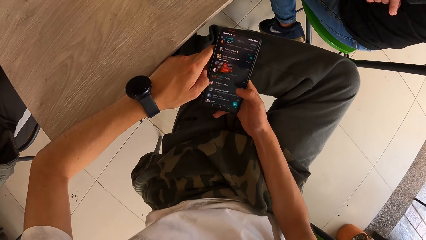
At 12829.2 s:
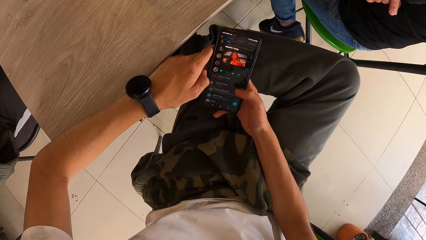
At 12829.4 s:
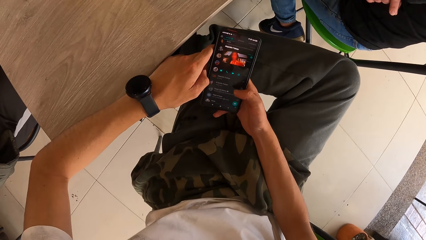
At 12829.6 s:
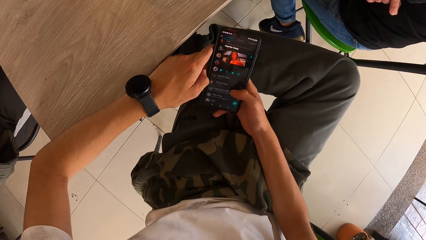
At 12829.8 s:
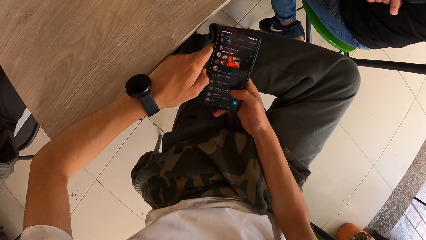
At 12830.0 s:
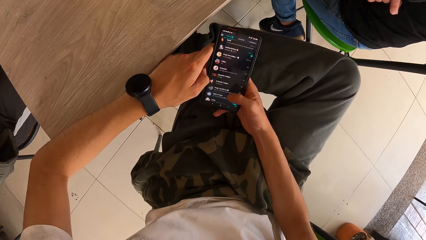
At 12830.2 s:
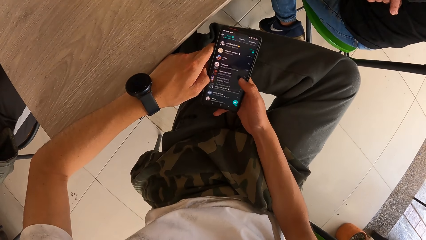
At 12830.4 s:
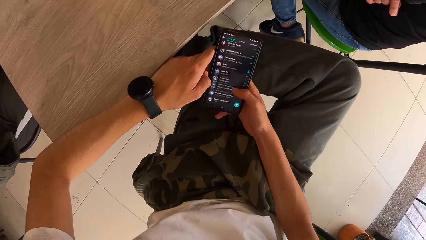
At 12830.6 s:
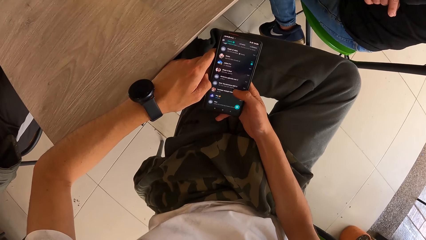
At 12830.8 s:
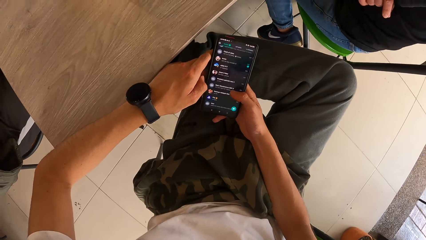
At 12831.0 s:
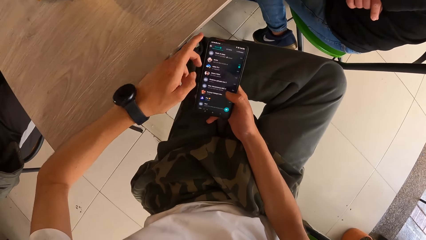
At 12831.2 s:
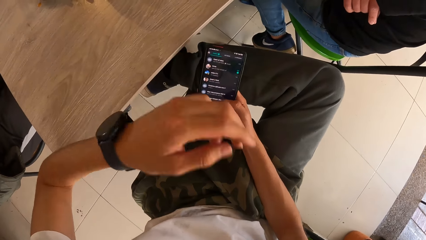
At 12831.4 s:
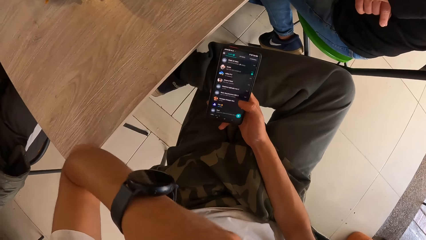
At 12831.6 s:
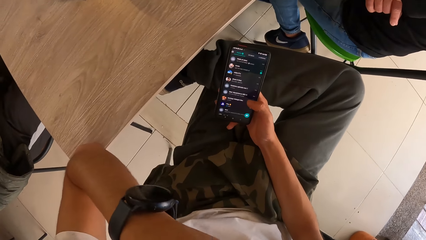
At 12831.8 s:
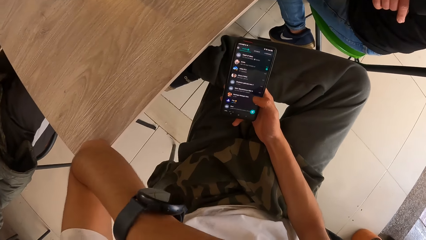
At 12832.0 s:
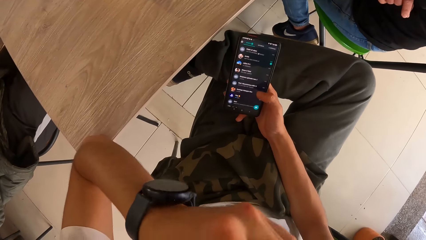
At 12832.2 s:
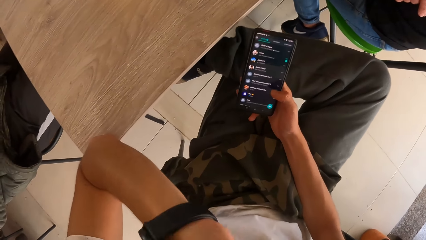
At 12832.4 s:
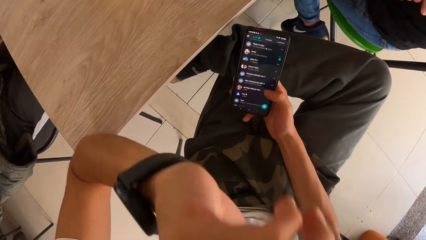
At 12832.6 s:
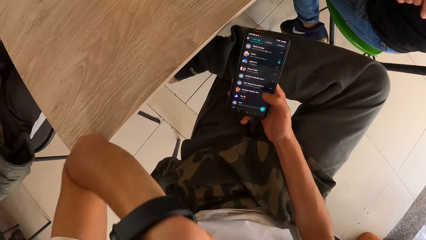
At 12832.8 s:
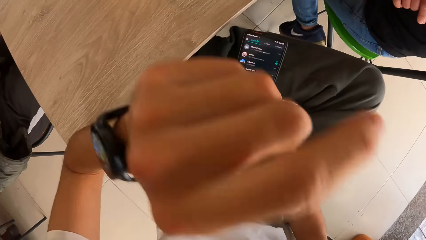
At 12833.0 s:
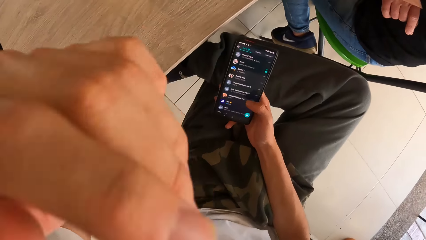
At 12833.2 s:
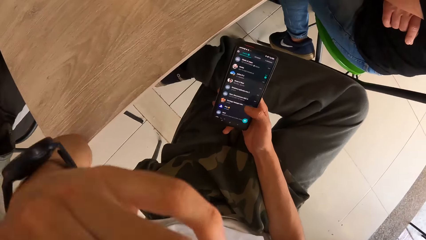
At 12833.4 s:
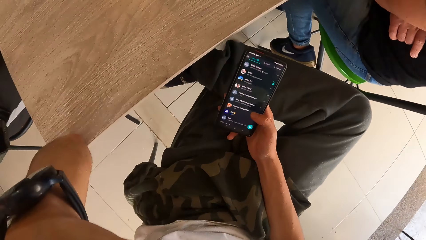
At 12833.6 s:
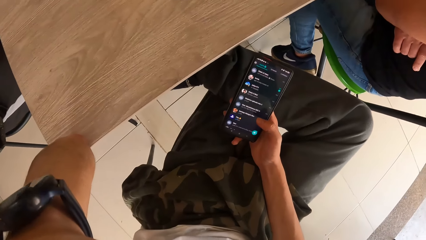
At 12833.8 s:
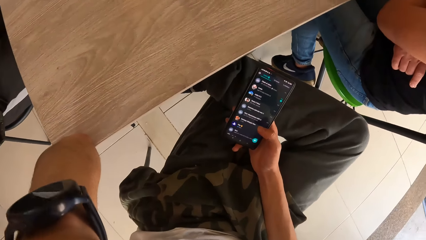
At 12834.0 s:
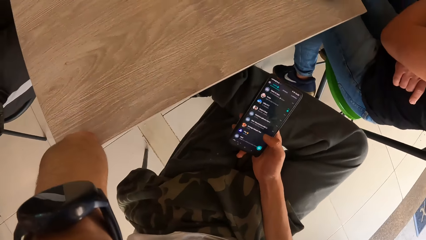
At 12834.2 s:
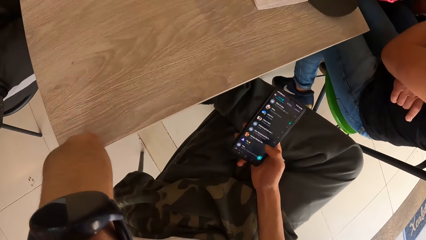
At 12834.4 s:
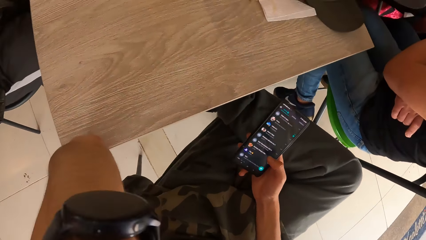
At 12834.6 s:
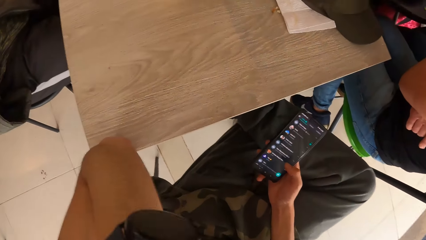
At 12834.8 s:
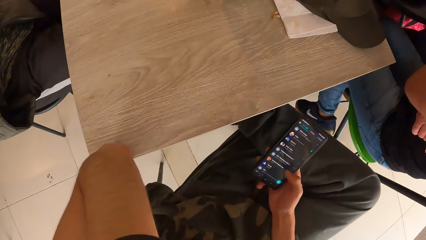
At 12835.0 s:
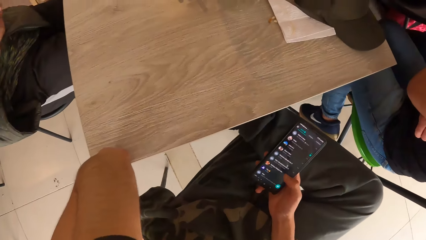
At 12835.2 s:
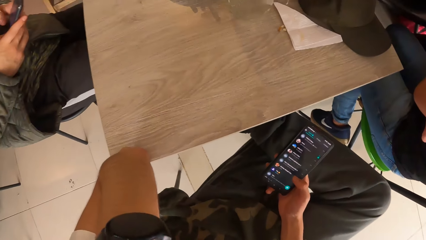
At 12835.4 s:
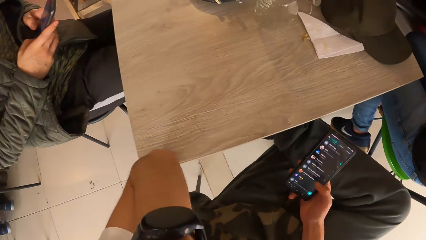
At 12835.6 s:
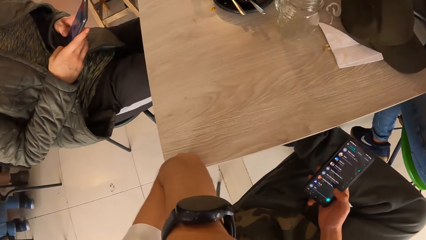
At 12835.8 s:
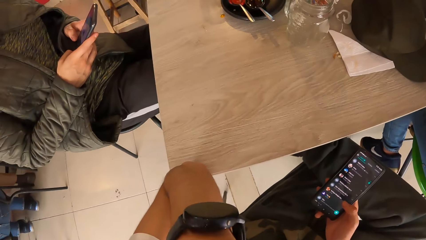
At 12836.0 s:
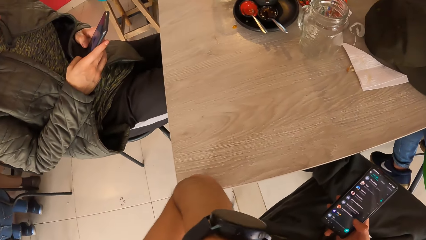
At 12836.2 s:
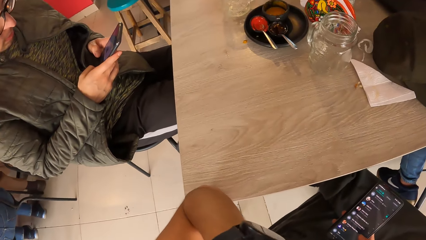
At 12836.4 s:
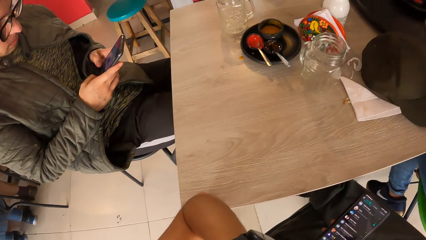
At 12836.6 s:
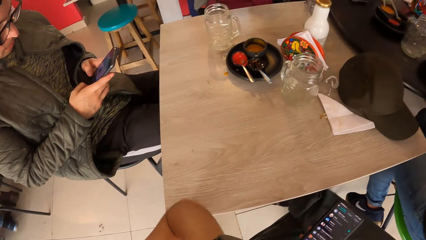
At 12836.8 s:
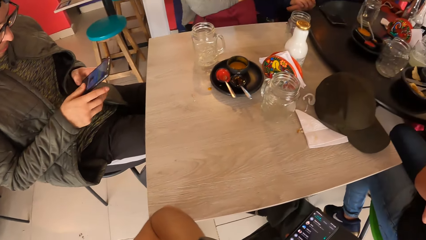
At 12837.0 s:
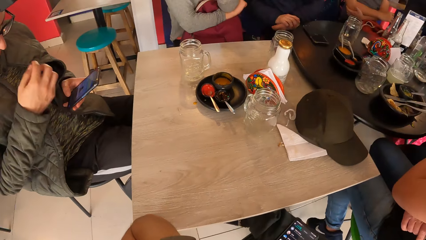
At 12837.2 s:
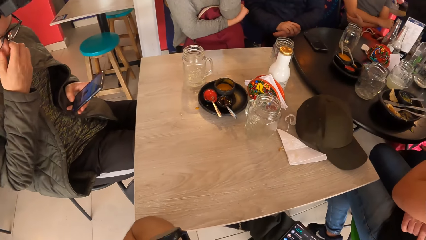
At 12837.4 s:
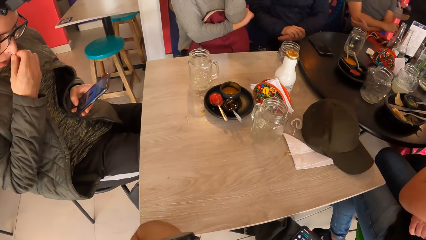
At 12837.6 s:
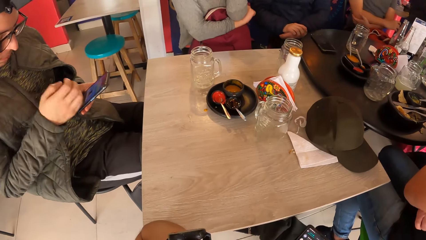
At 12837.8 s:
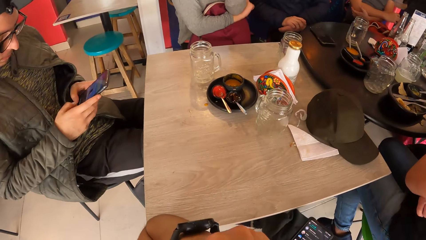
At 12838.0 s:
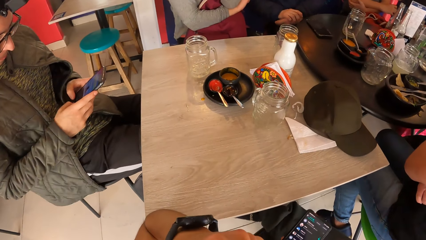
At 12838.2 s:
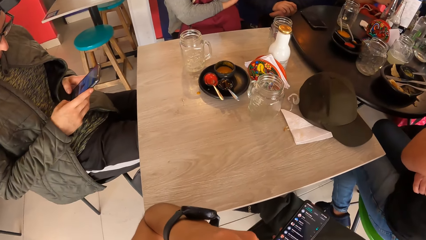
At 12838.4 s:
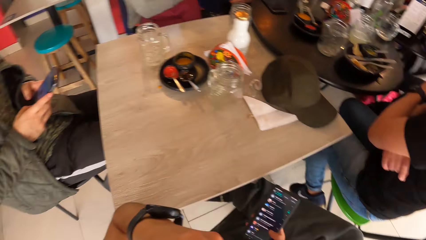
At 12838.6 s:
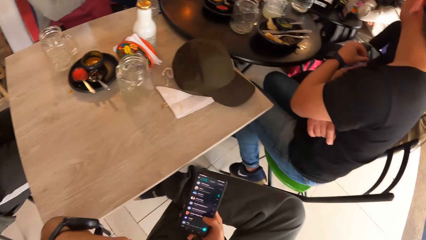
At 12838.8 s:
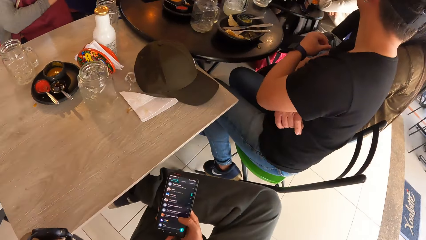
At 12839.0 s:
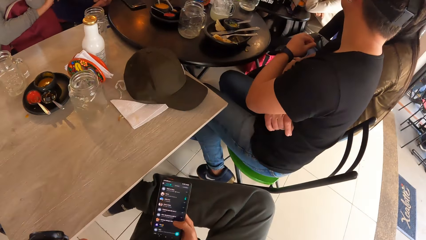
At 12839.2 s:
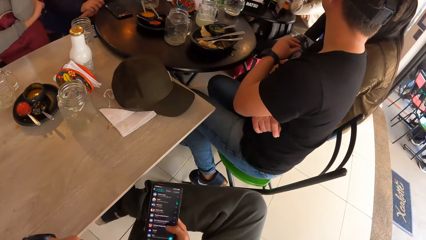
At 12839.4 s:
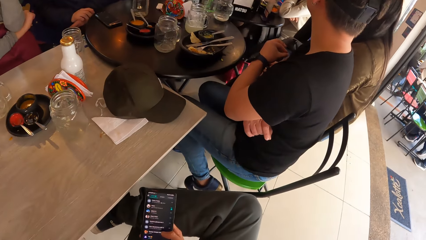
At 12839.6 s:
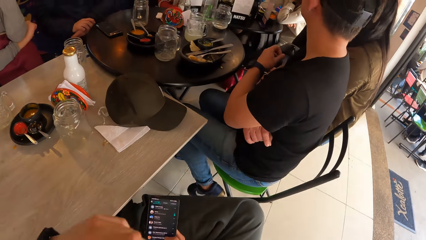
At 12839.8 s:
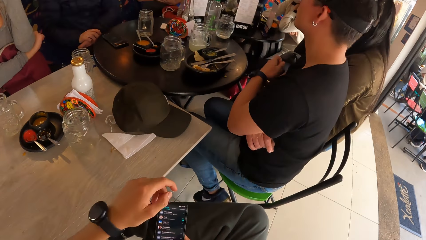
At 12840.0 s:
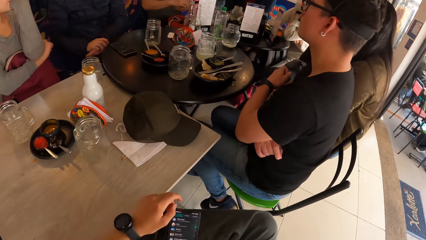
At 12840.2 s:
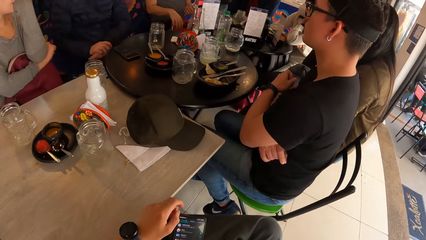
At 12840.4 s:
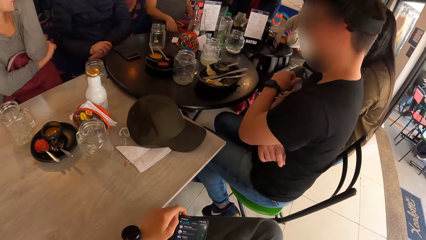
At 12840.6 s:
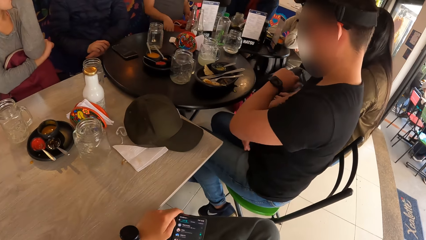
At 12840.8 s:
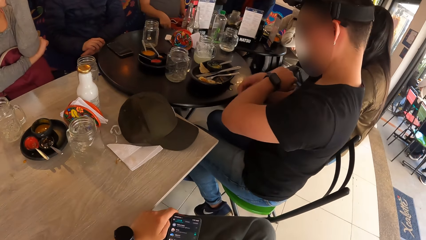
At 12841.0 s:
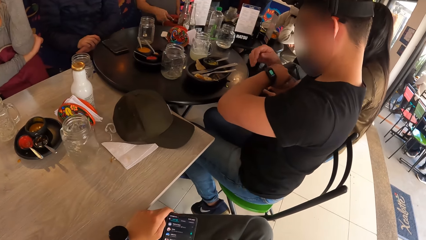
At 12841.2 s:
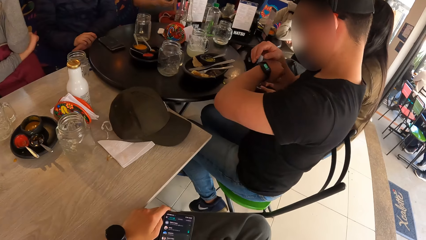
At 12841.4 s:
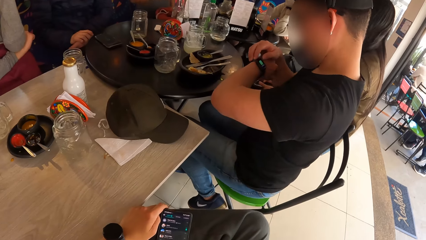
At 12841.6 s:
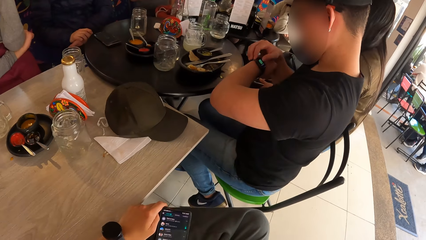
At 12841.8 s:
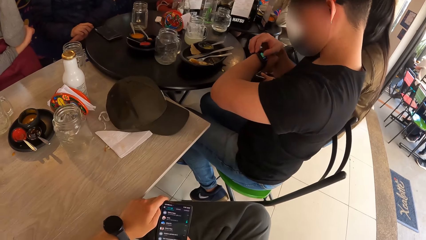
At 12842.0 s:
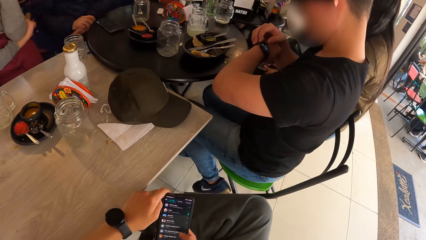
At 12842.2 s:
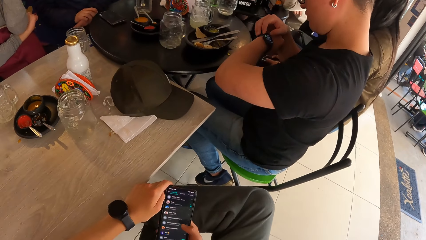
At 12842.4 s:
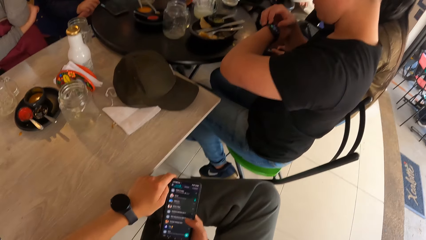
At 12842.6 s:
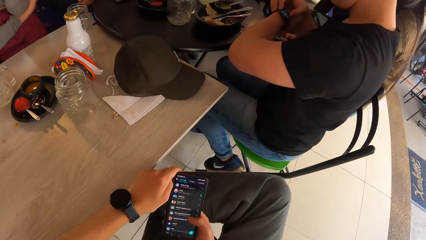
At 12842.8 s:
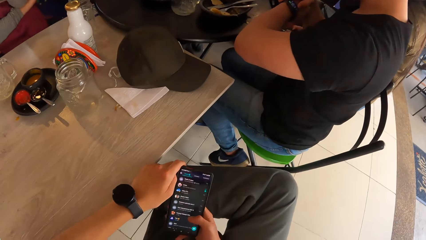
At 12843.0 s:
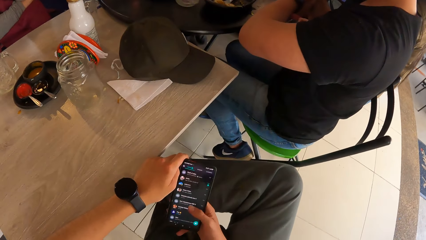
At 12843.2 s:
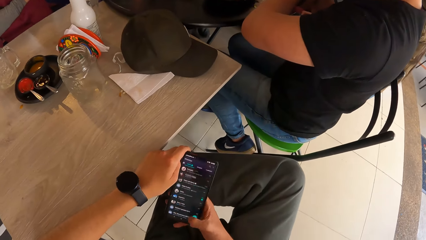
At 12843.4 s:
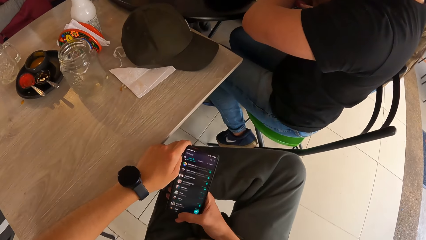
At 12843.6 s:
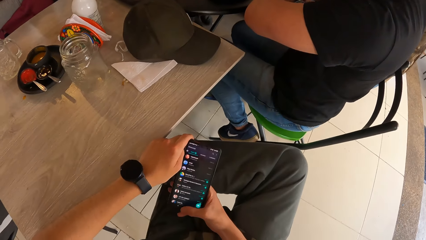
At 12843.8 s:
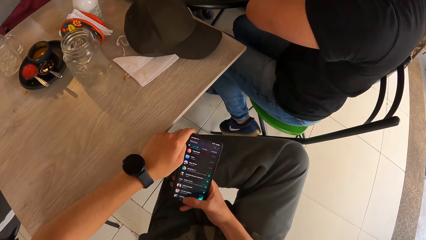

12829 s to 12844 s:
The camera wearer raises his left hand towards his face. He touches the face. A man scrolls on the phone. The man raises his right hand towards his face and touches his nose with his right hand. The man scrolls on the phone and looks around. Another man touches a watch on his left hand with his right hand and checks on the watch. The camera wearer operates the phone with his right hand.
